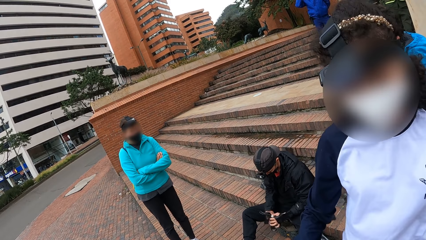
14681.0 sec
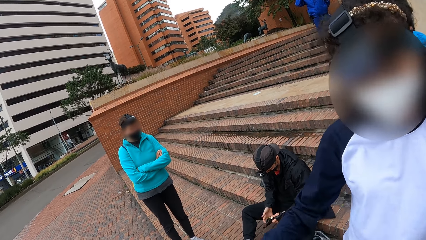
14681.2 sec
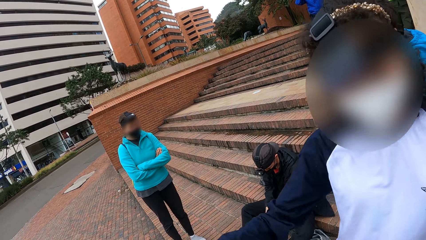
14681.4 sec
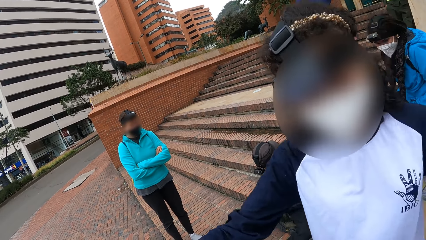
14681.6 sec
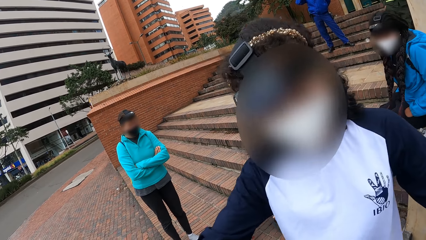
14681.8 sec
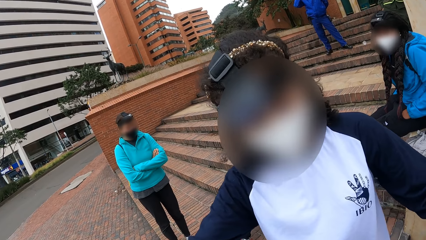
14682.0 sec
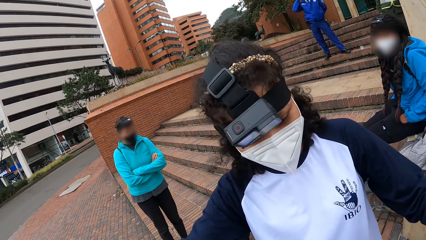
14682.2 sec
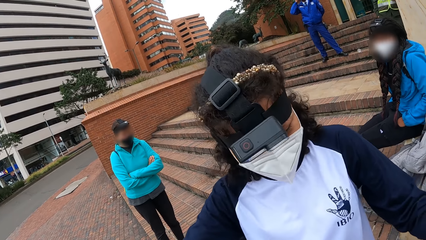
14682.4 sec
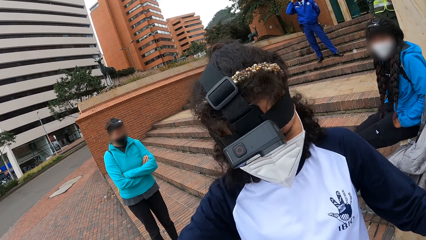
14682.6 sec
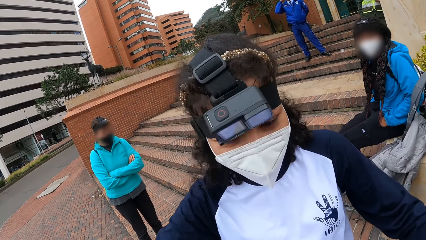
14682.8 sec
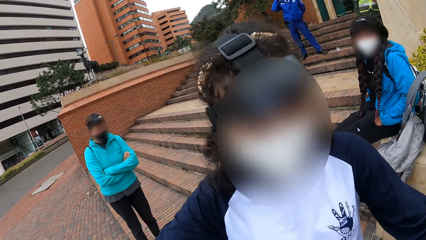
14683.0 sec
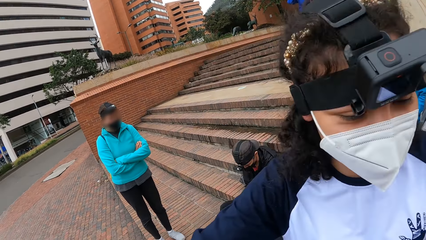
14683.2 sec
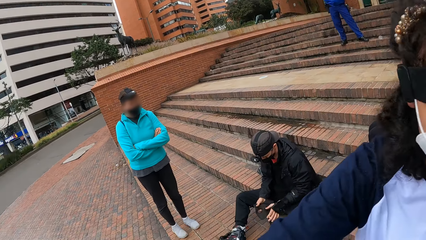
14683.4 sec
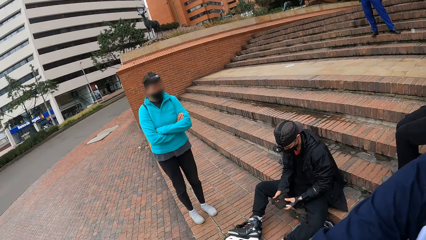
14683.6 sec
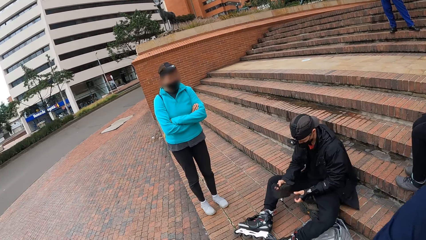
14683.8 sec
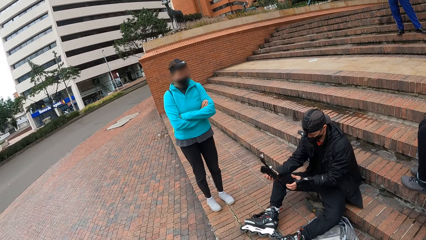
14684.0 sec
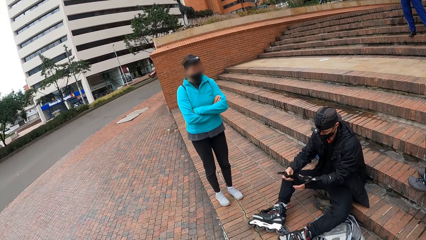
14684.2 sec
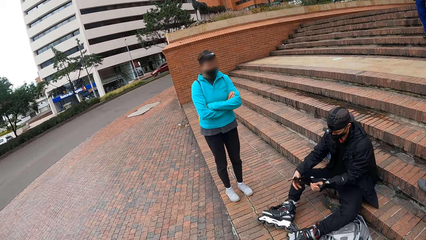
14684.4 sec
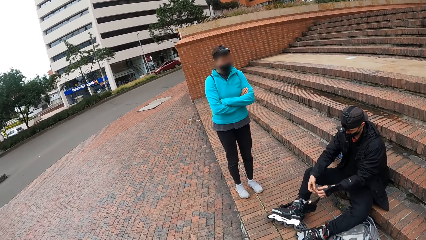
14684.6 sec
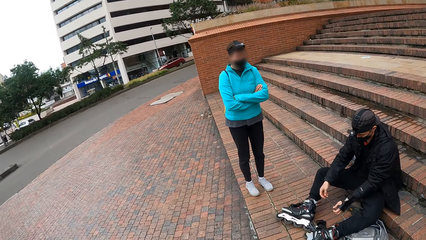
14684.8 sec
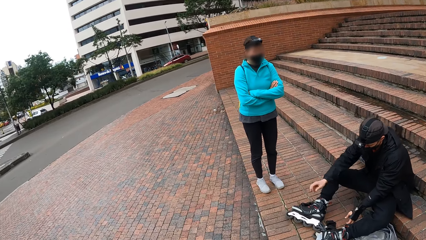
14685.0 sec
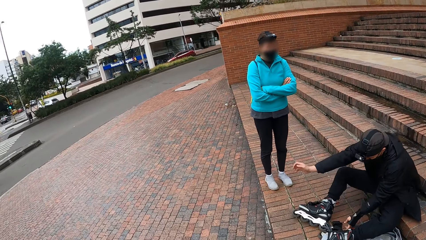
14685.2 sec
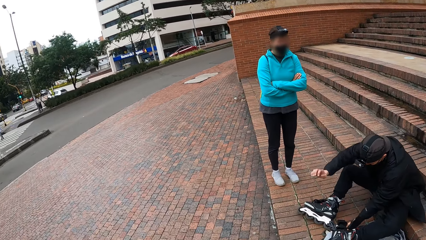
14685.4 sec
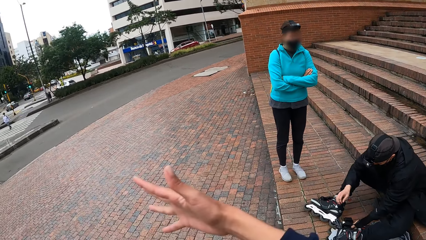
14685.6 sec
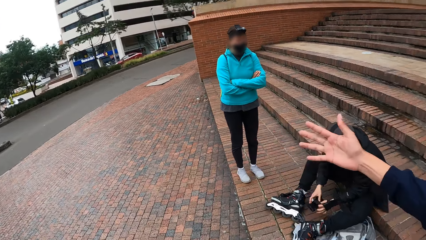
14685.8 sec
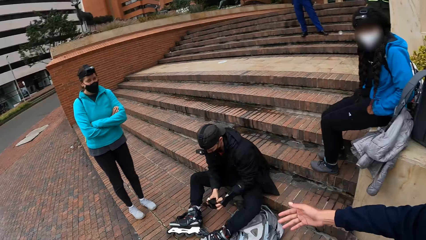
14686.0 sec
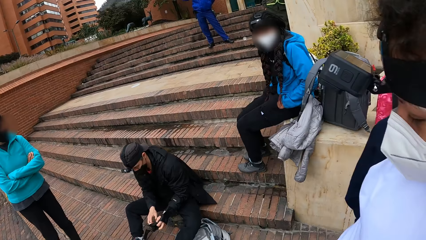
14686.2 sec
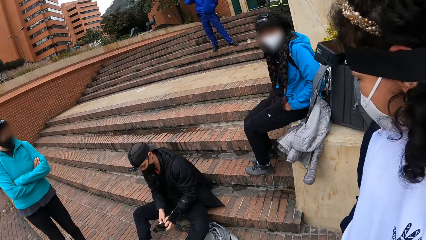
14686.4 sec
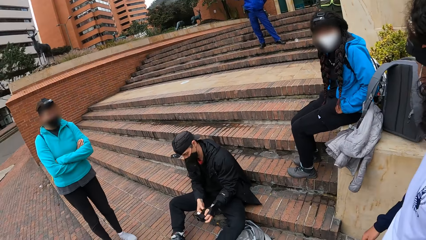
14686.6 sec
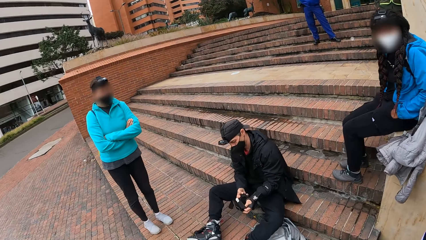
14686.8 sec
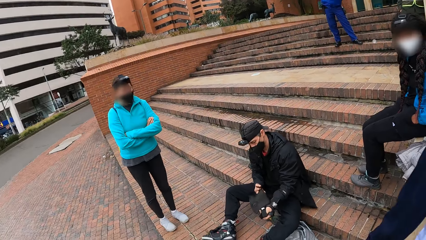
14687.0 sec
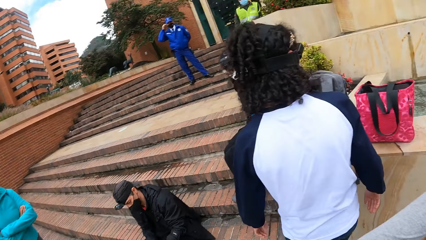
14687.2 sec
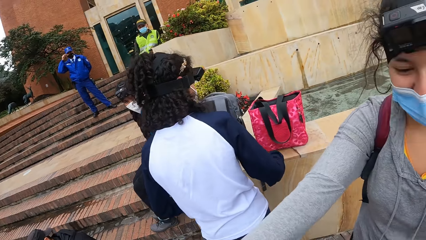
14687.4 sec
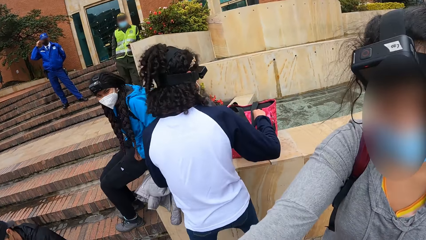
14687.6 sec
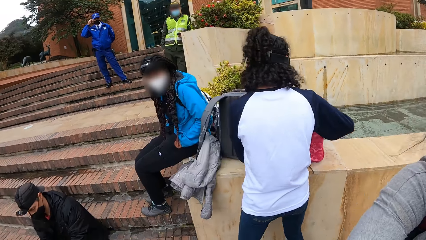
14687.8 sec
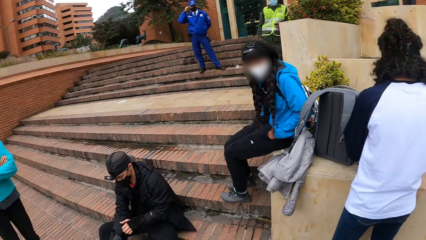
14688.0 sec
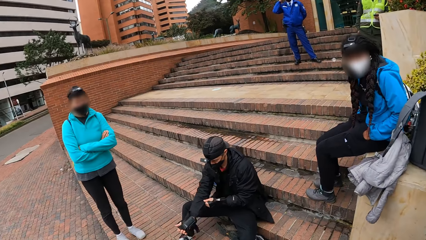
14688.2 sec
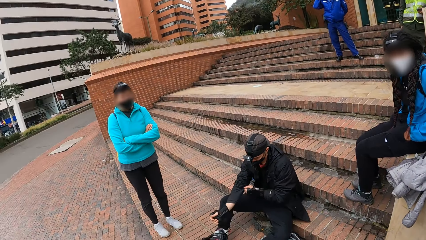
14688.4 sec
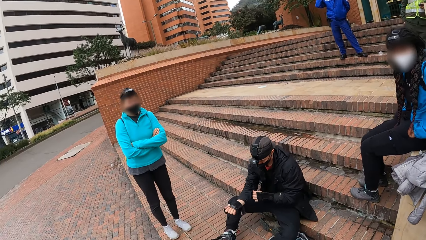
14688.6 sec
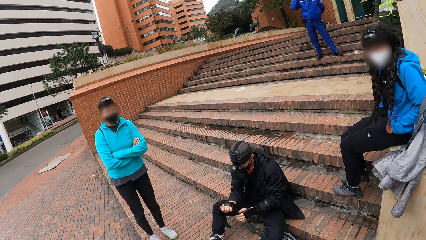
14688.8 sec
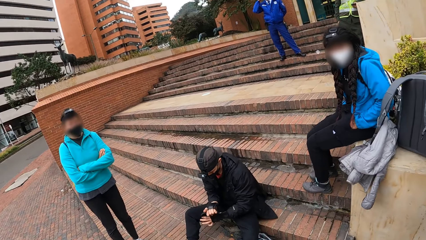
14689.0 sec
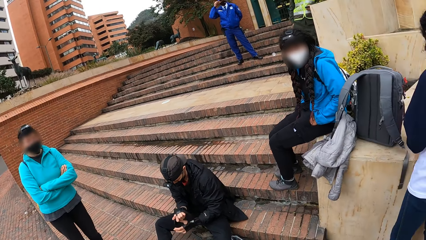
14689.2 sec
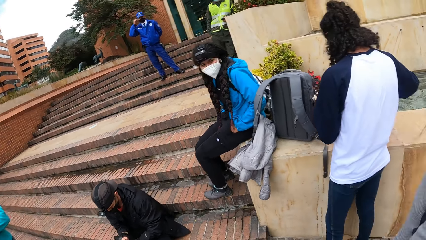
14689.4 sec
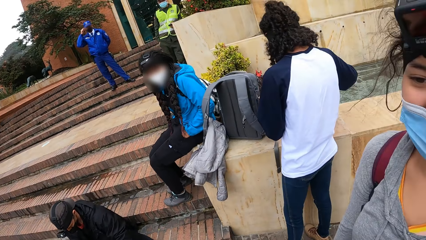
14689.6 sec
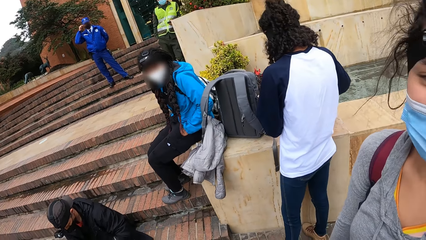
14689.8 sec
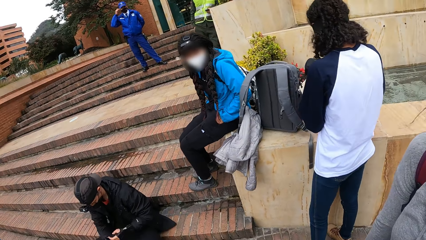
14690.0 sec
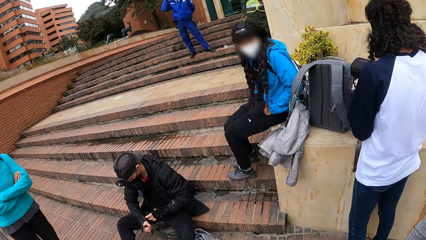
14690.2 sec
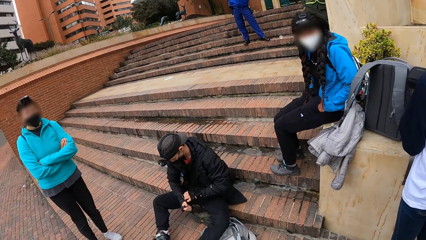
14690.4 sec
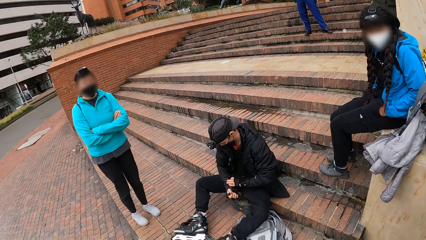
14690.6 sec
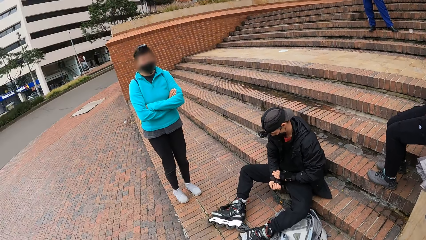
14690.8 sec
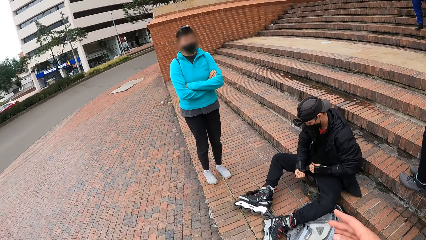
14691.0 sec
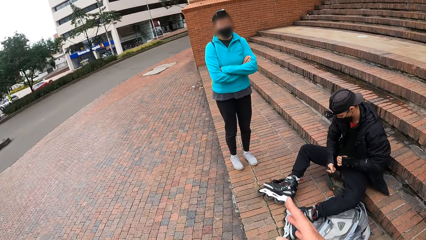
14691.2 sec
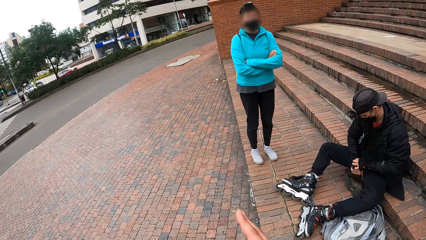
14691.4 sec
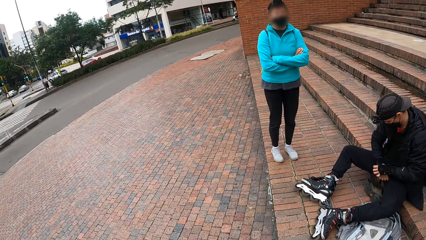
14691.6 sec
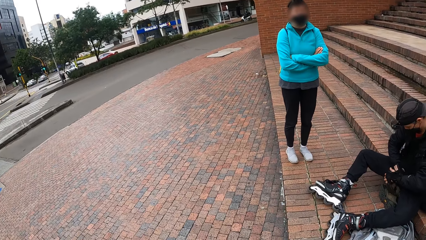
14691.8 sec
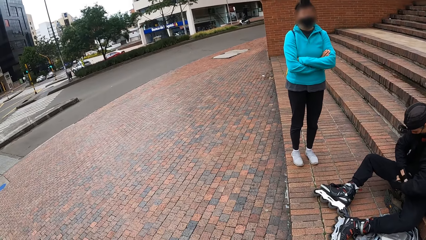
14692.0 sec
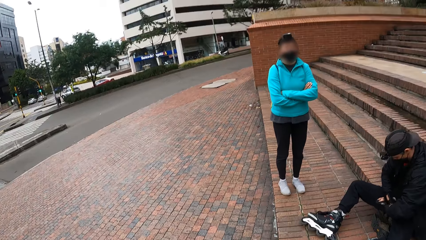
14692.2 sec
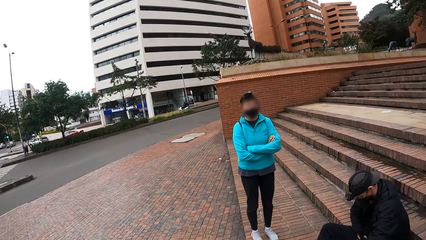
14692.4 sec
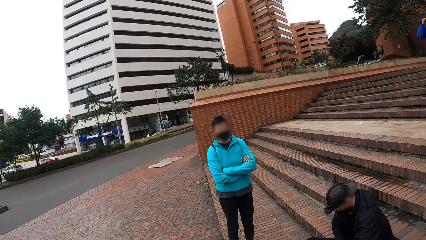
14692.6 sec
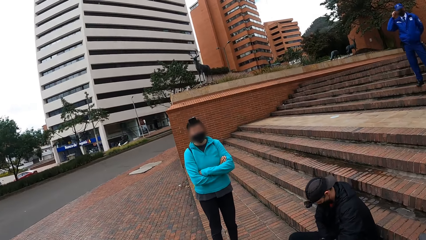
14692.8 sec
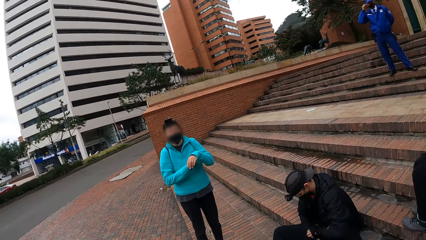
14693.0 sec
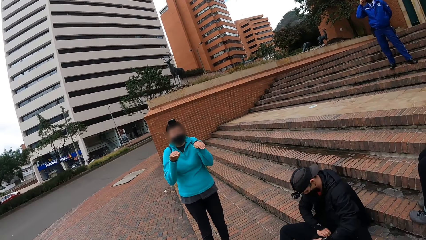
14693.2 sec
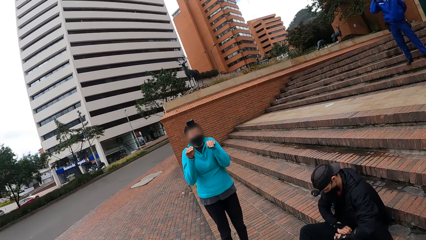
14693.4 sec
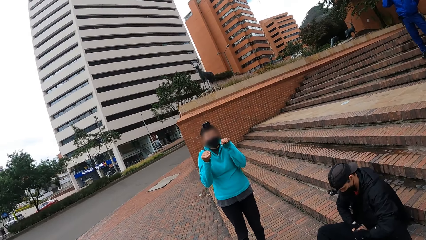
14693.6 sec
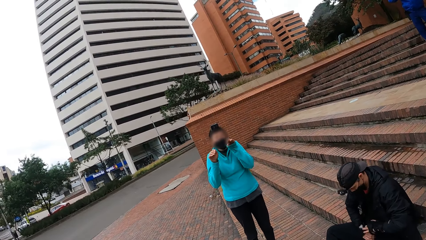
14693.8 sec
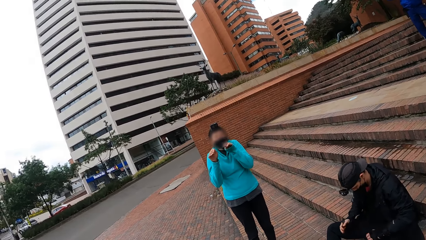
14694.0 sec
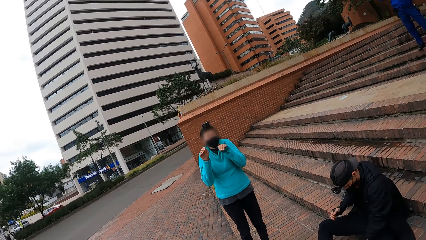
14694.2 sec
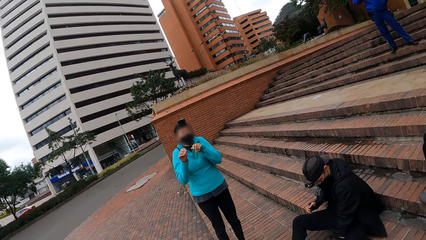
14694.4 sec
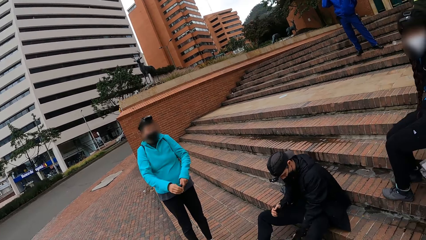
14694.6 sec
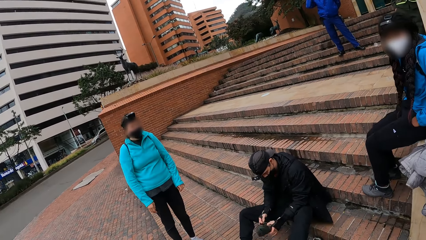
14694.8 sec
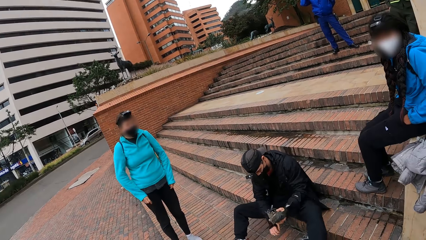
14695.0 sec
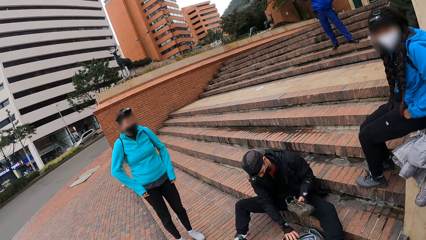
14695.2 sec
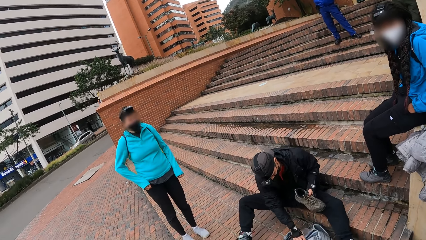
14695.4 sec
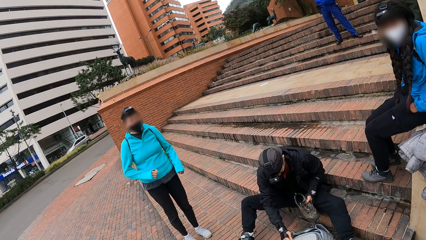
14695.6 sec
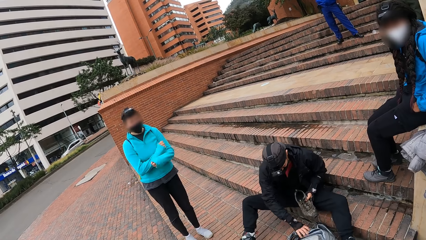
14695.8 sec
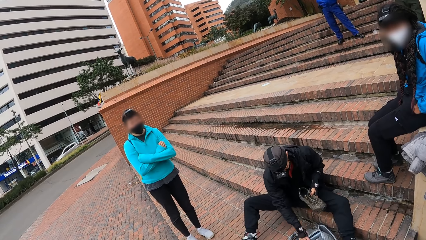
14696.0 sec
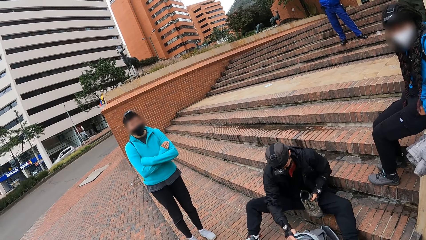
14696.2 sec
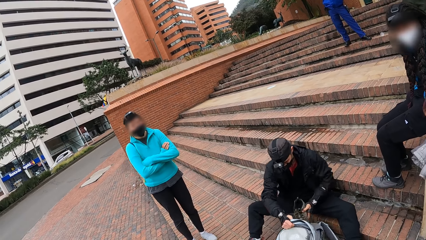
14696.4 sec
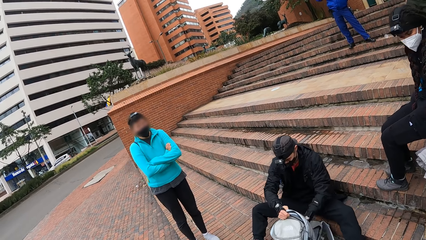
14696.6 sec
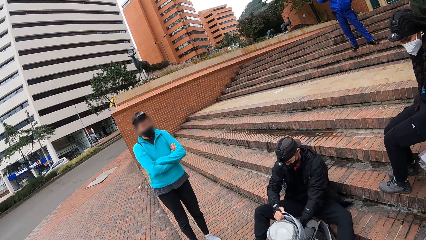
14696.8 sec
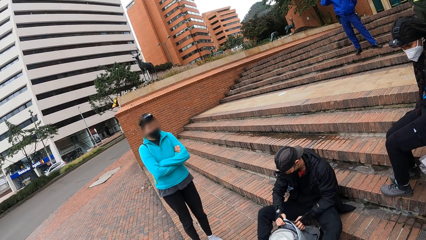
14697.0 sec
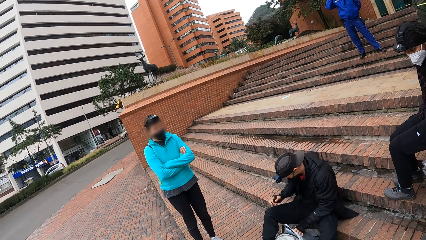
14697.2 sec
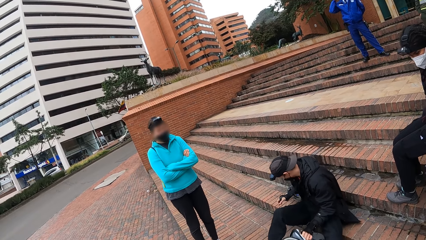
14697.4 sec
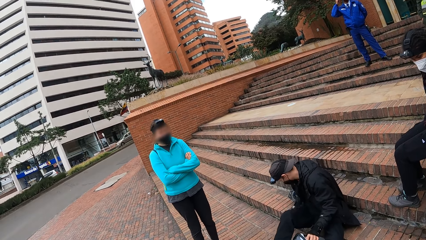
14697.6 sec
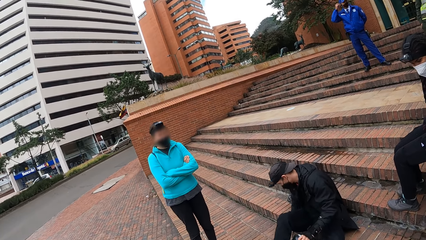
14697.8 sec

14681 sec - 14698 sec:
A lady walks around. A man drops the glove on the ground with both hands. He picks up the glove with his left hand. The lady waves her hand. A woman puts her right hand into a bag. Another woman interacts with the camera wearer. The camera wearer touches the bag. They wave a hand and look around. A third woman gesticulates with both hands. The man puts the shoe into the bag with his left hand.
